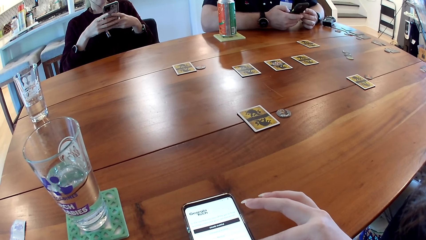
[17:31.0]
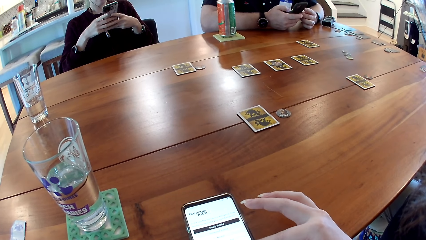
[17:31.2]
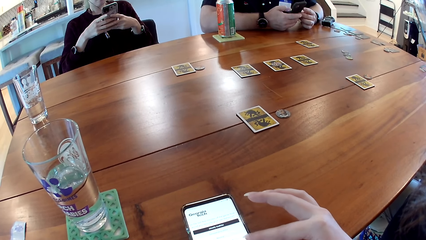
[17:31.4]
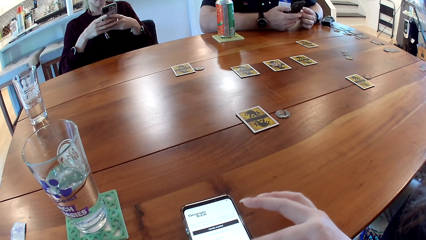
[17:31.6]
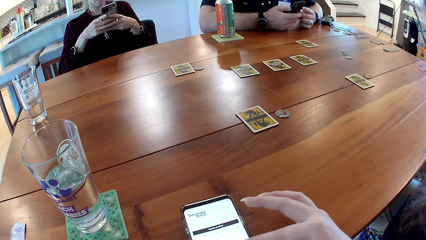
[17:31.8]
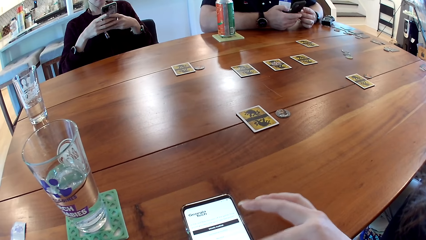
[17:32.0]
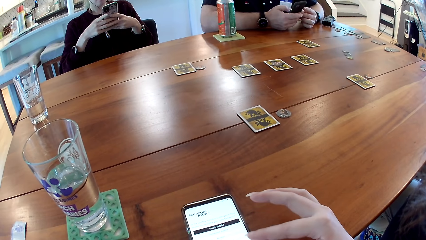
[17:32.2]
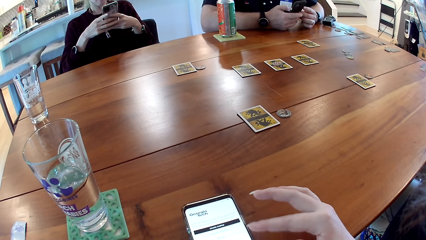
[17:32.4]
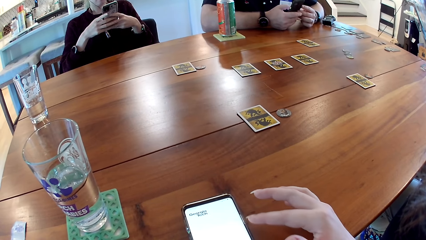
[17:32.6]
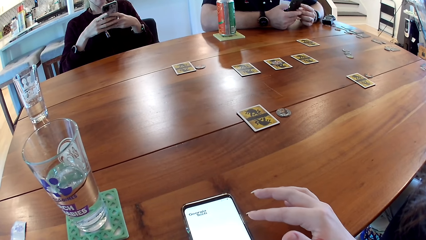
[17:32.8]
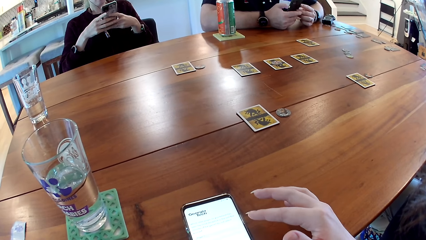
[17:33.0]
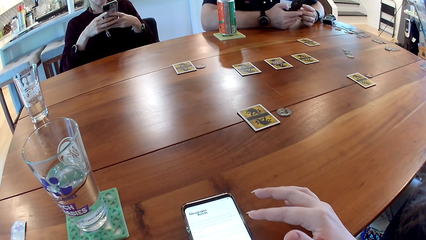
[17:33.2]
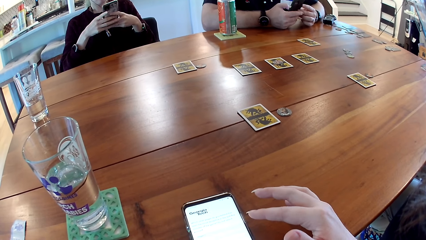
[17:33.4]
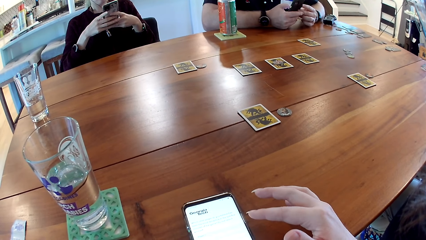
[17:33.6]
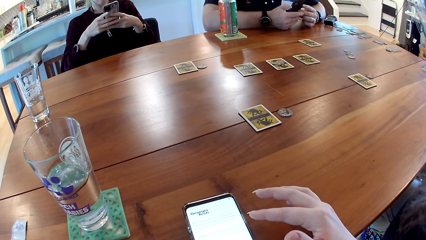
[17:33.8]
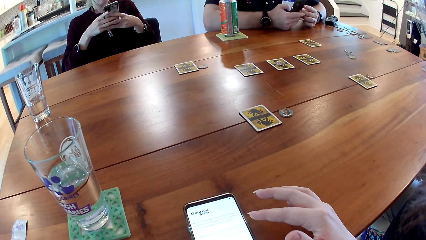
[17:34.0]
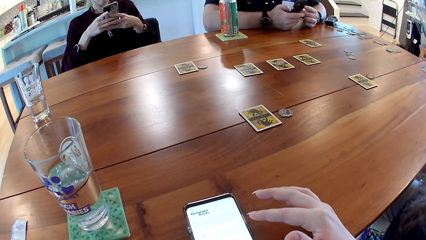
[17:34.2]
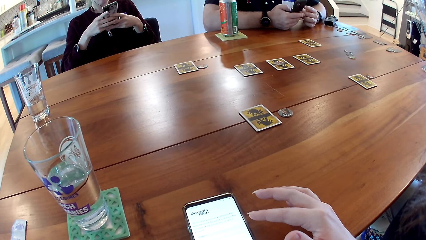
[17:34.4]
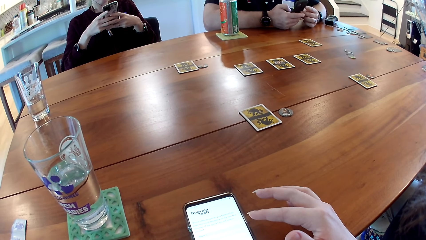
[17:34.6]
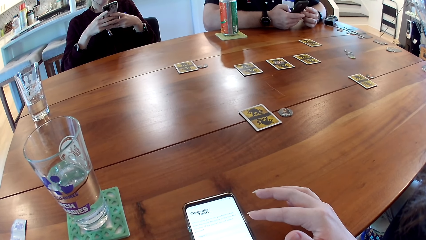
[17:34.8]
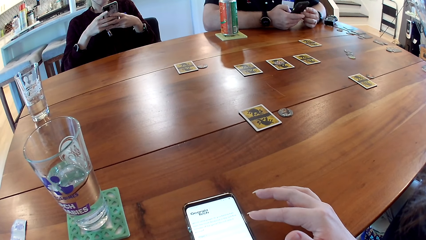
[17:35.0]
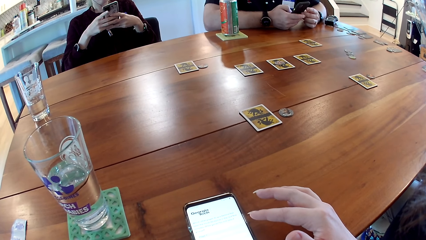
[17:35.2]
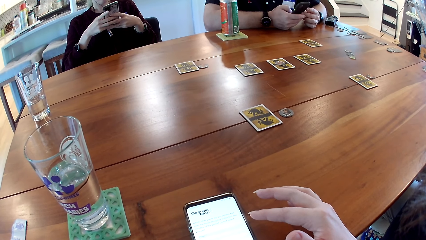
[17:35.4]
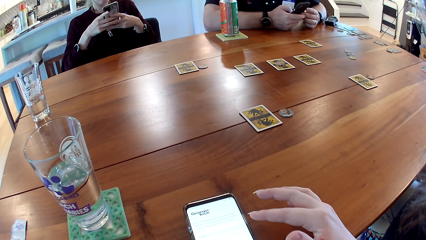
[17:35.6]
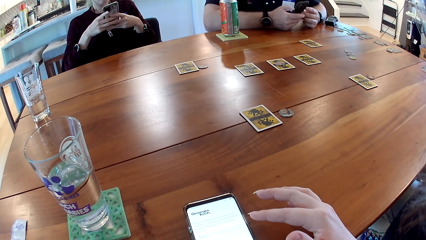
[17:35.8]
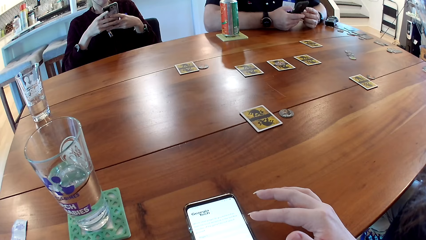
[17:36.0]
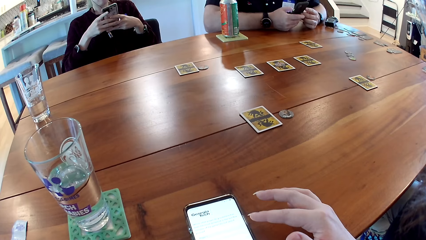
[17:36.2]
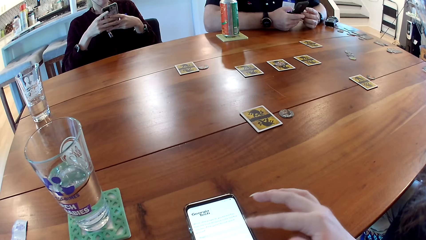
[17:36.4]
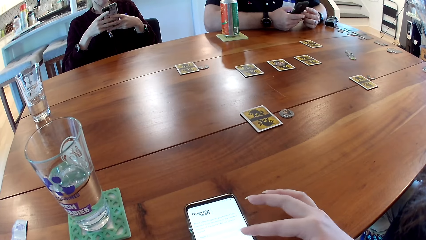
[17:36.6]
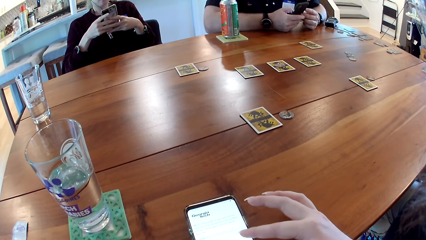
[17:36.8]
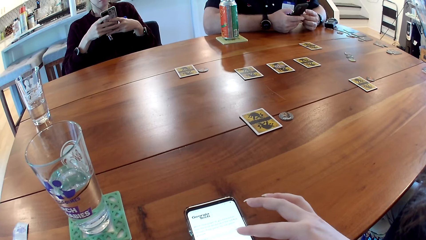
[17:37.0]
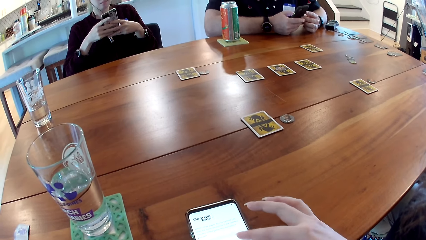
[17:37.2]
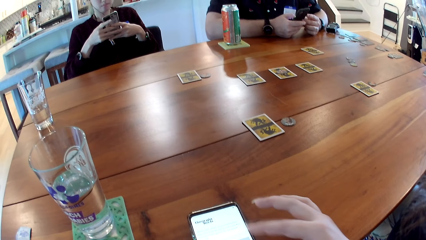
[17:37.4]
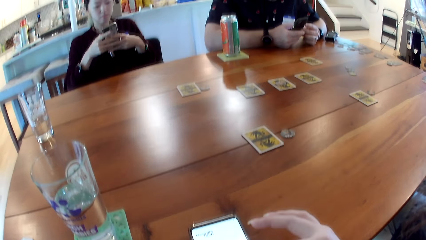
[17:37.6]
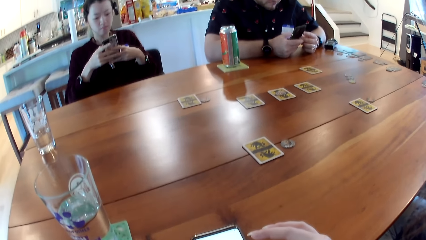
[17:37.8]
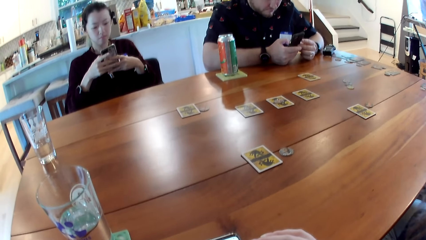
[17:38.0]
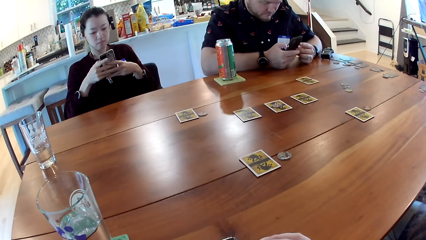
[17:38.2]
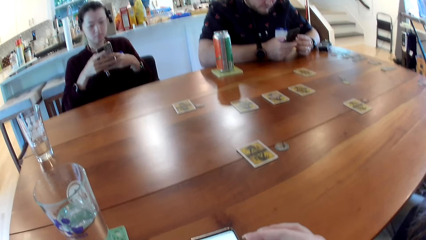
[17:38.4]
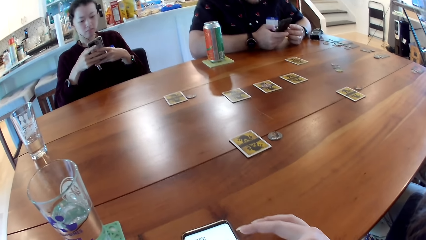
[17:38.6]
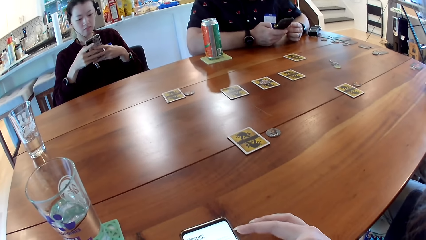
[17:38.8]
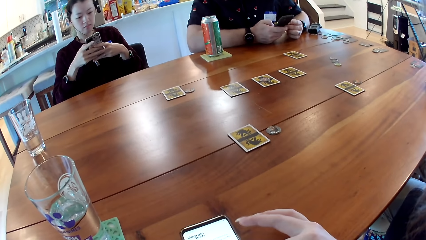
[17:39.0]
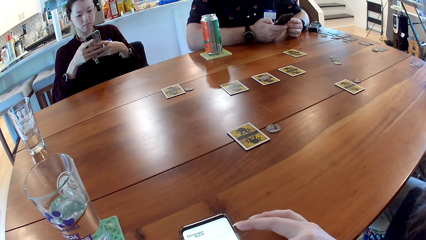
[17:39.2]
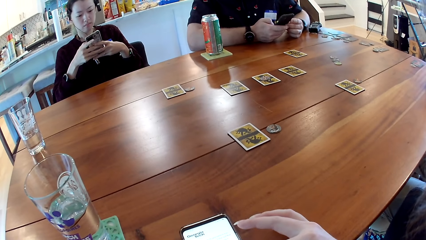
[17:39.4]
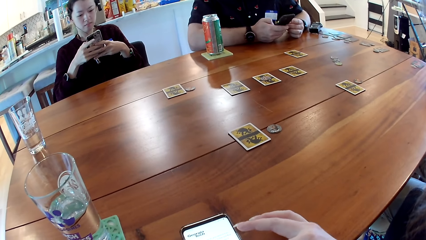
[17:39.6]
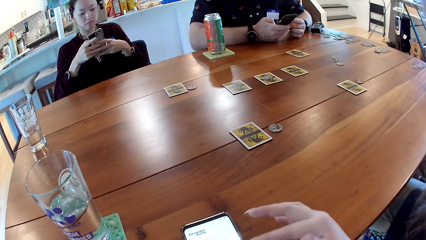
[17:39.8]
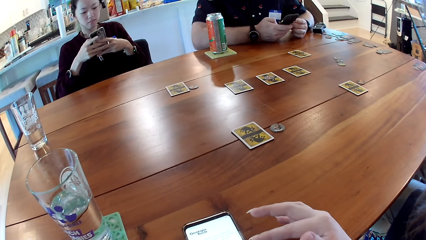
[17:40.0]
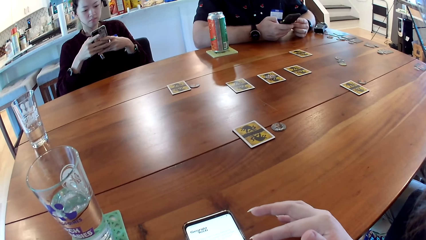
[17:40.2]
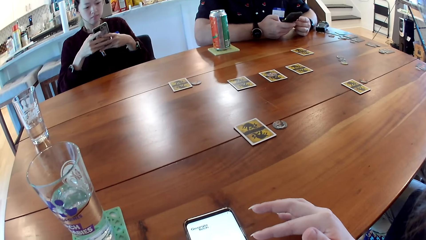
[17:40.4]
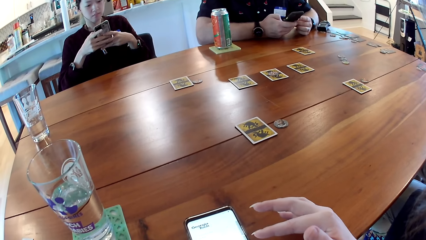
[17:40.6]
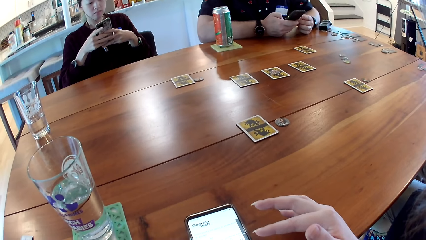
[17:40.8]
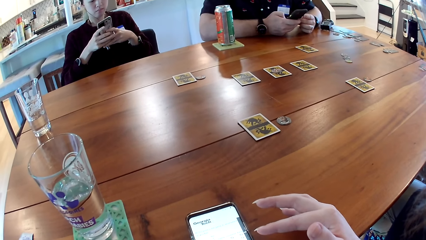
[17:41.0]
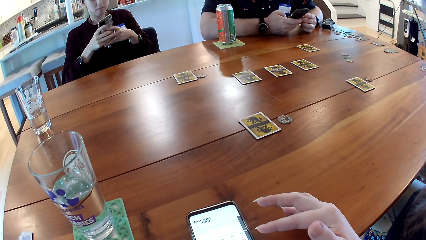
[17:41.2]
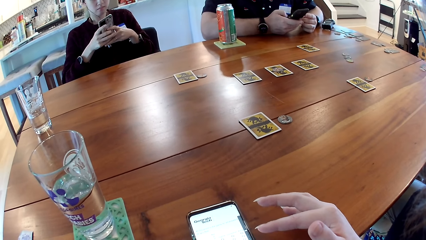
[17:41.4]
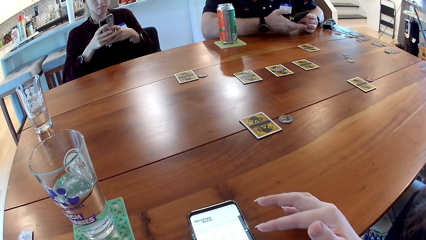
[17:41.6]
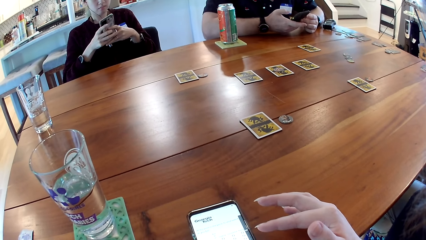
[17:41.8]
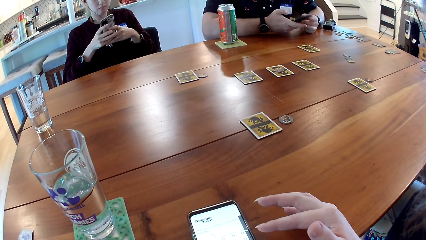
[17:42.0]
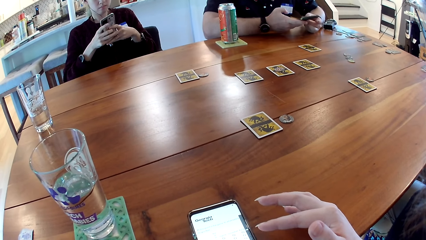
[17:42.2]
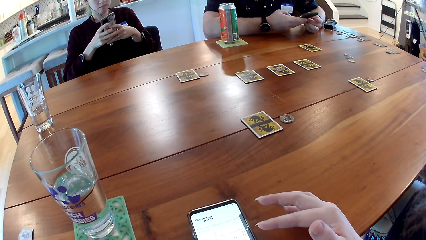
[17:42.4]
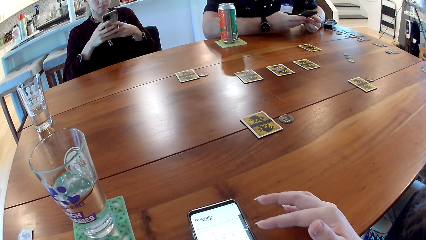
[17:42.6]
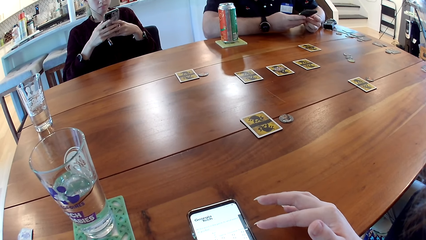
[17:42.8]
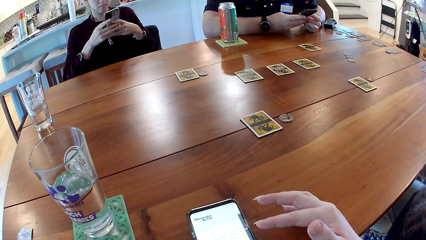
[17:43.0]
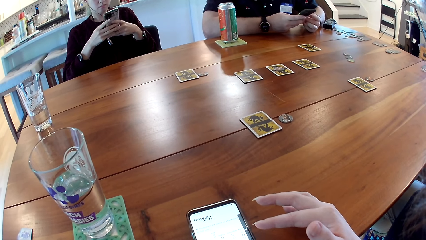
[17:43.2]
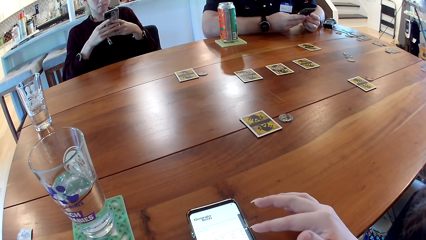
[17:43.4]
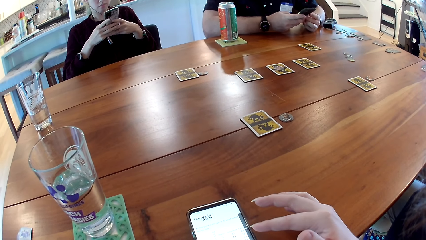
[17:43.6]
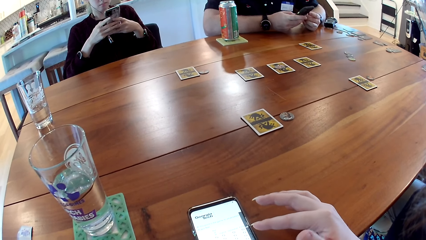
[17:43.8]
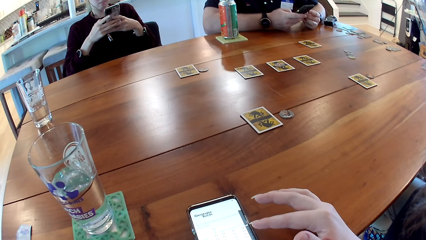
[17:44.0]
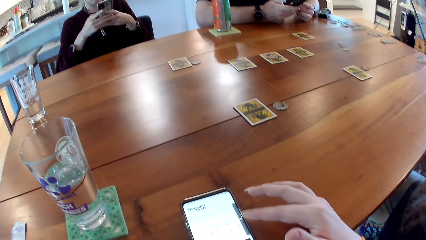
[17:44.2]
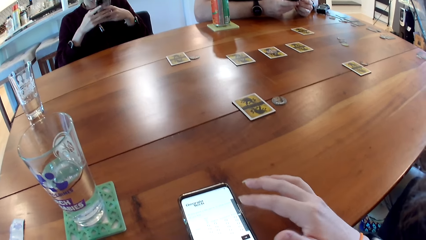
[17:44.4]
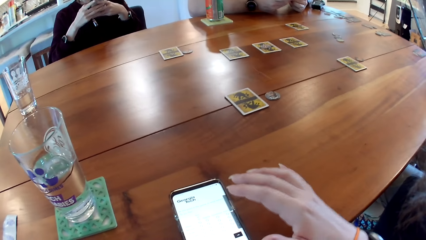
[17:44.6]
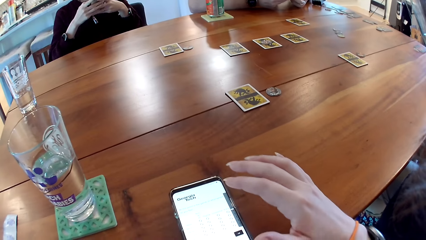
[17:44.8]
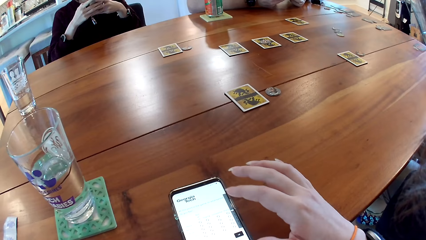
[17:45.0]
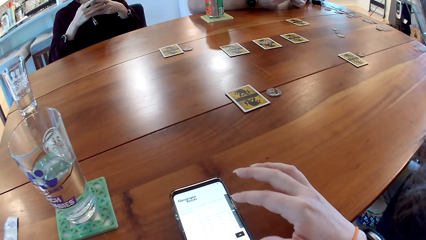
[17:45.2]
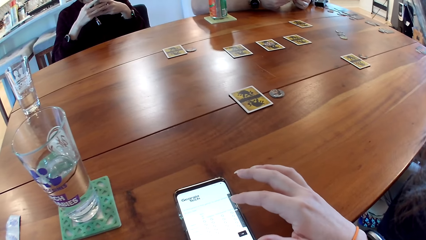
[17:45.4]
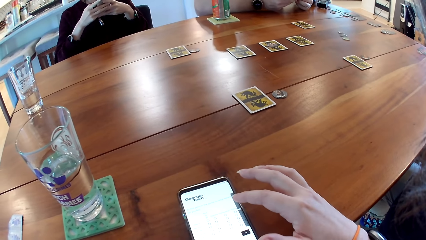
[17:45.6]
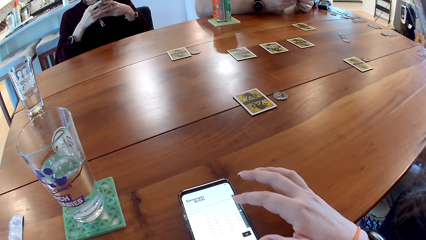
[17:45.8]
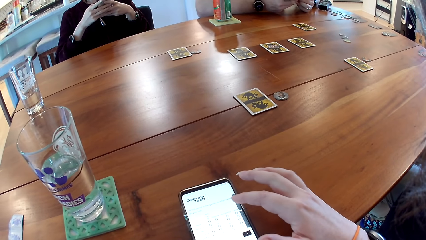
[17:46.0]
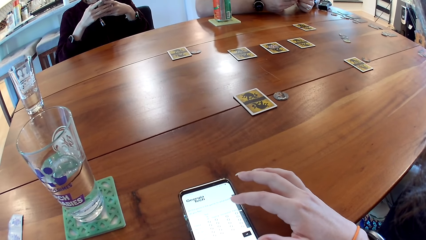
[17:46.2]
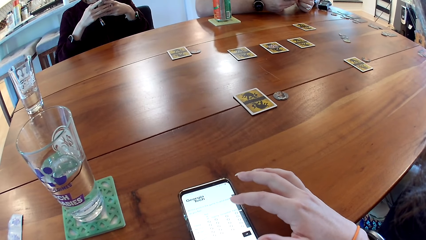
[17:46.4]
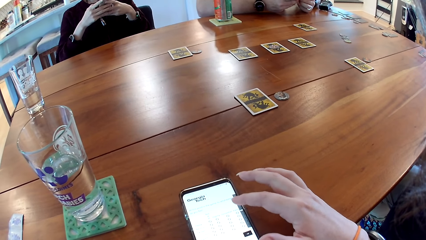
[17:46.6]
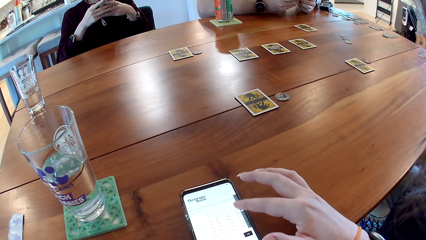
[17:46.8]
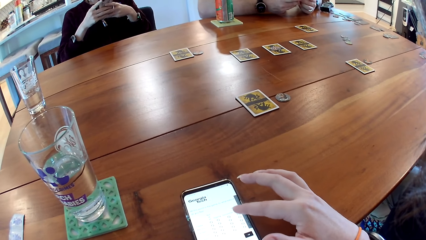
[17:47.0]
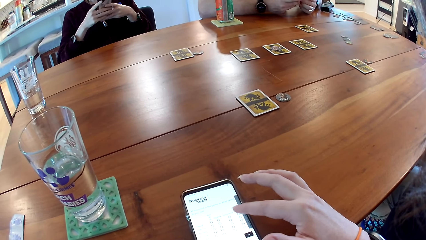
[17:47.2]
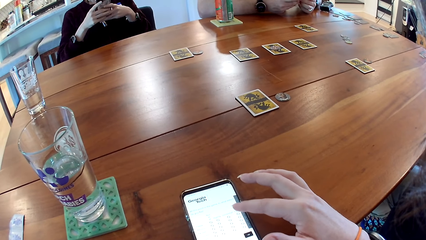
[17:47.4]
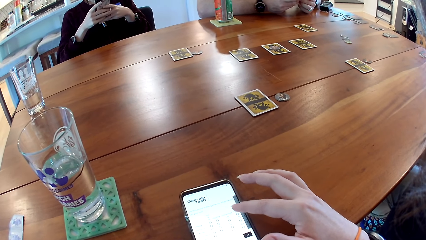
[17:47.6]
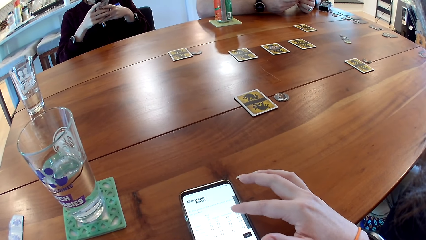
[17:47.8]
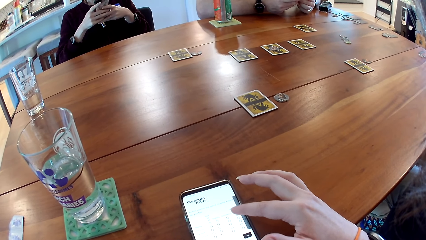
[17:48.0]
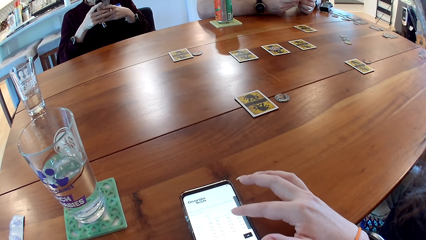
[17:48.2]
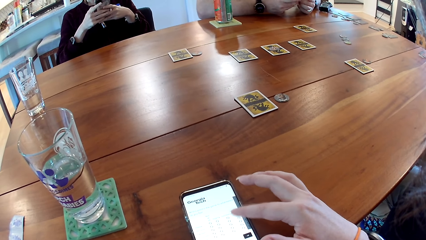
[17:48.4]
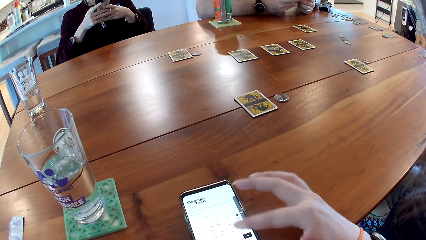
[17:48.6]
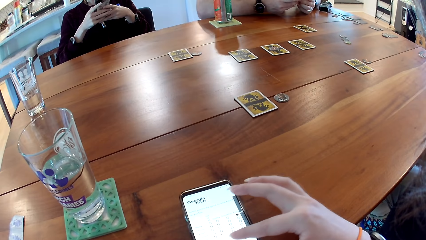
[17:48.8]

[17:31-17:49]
The camera wearer dials her phone on the table.
